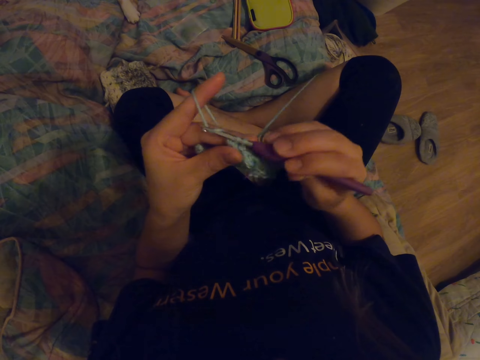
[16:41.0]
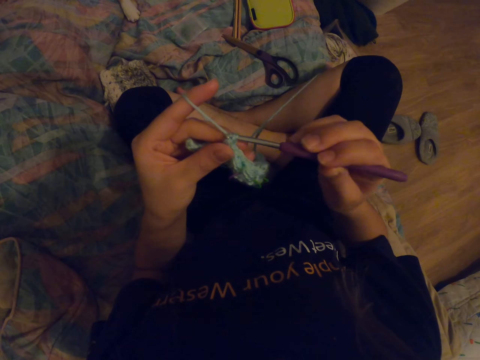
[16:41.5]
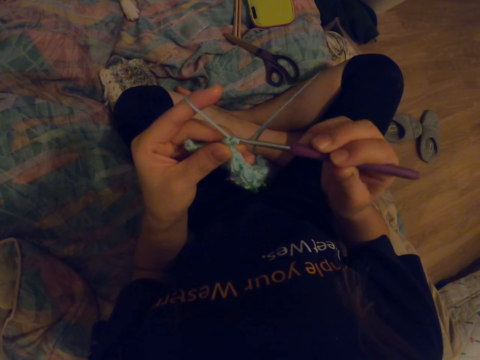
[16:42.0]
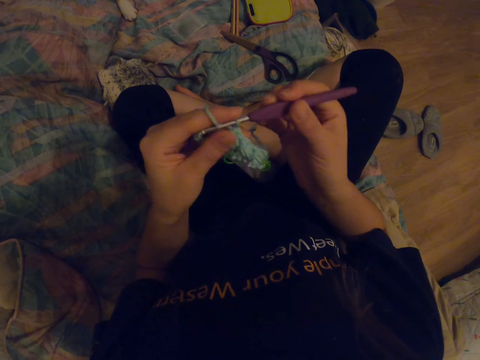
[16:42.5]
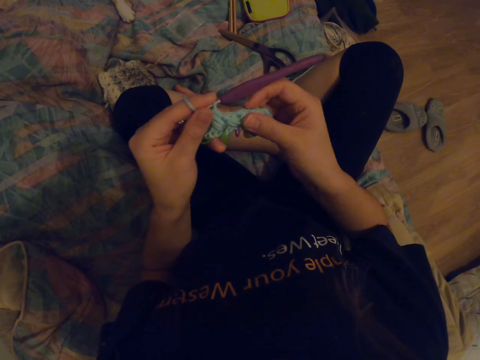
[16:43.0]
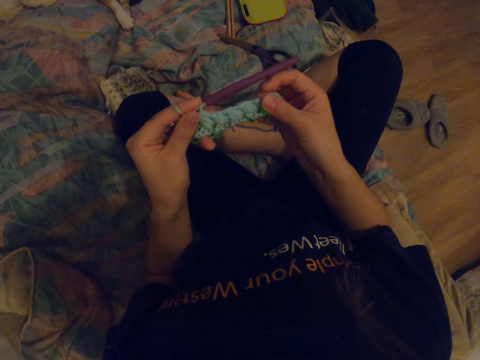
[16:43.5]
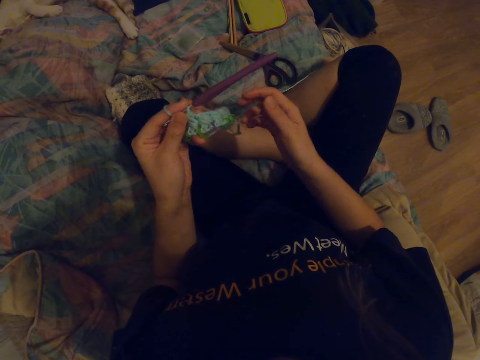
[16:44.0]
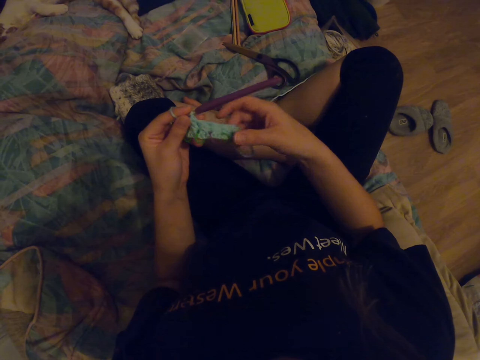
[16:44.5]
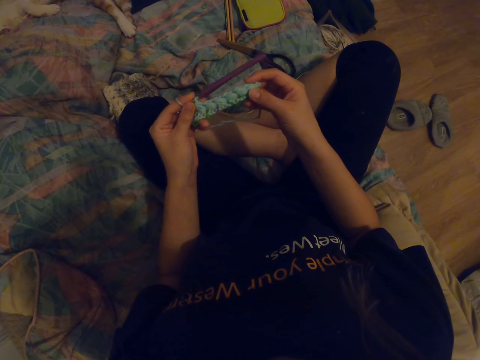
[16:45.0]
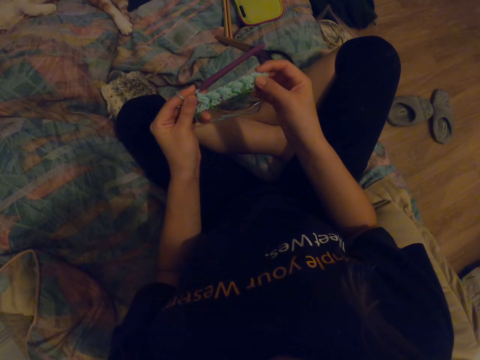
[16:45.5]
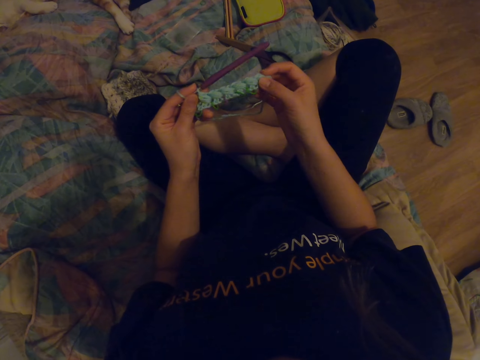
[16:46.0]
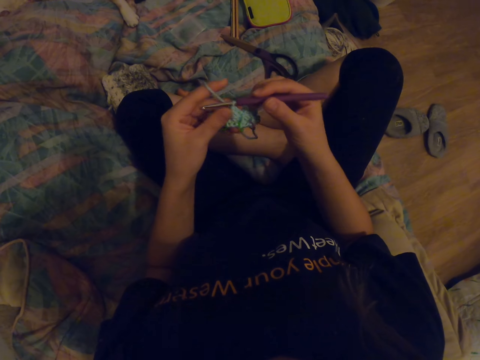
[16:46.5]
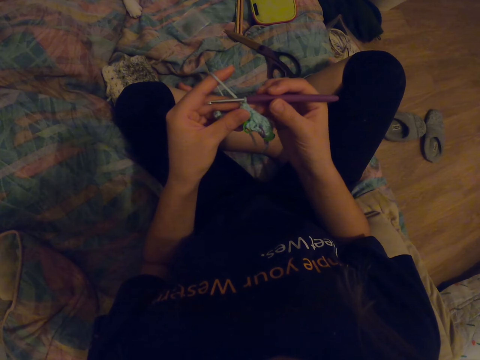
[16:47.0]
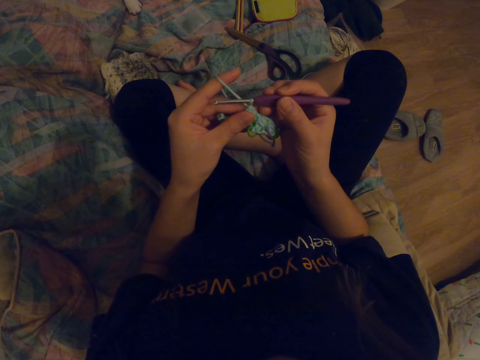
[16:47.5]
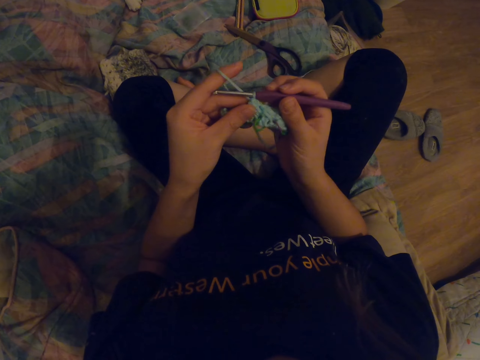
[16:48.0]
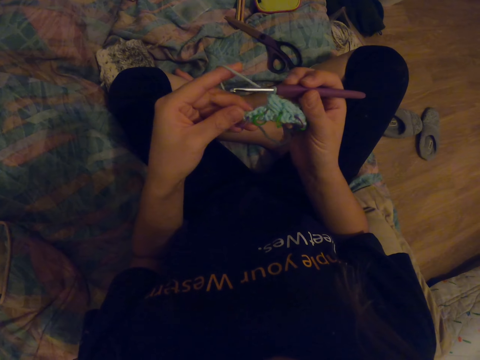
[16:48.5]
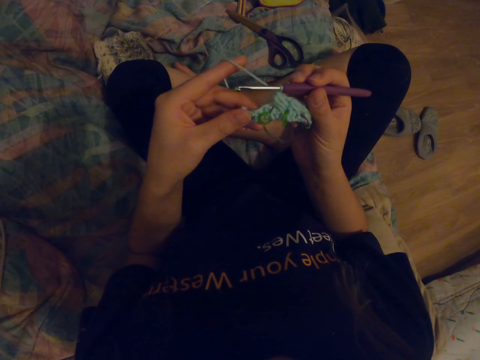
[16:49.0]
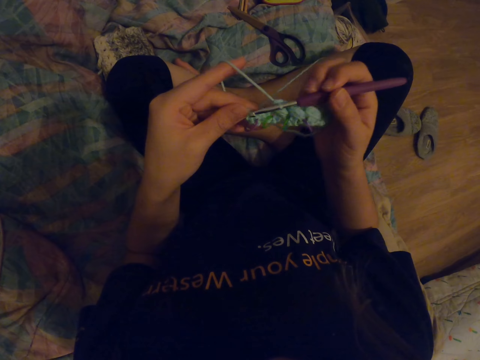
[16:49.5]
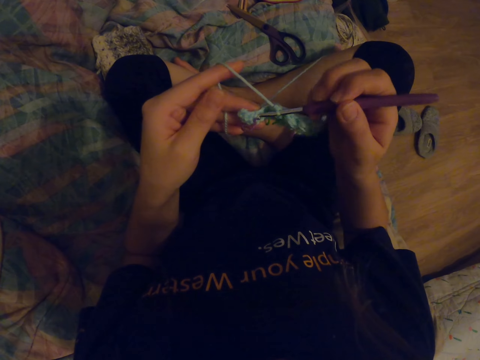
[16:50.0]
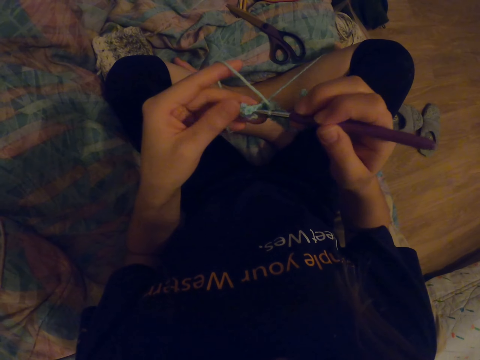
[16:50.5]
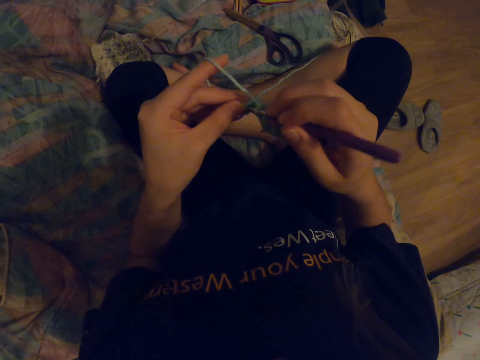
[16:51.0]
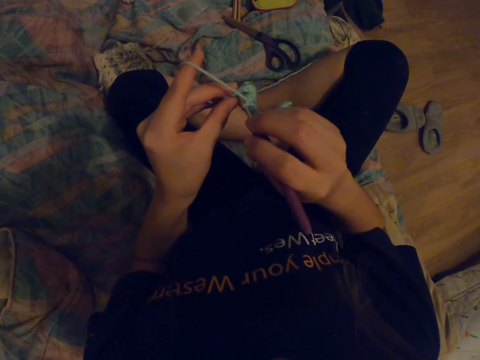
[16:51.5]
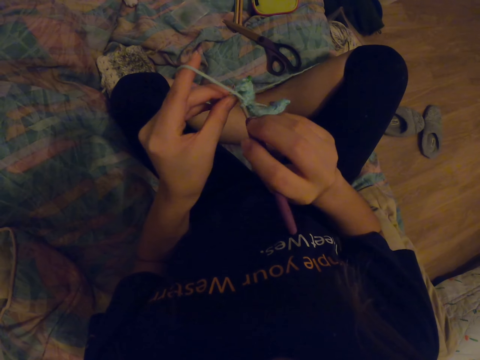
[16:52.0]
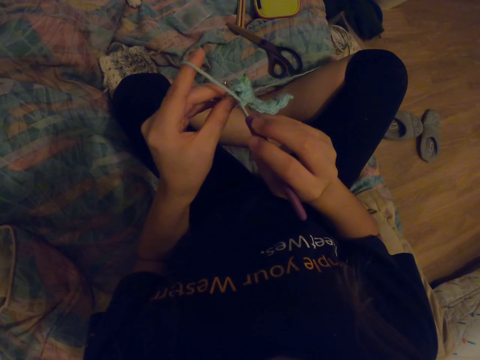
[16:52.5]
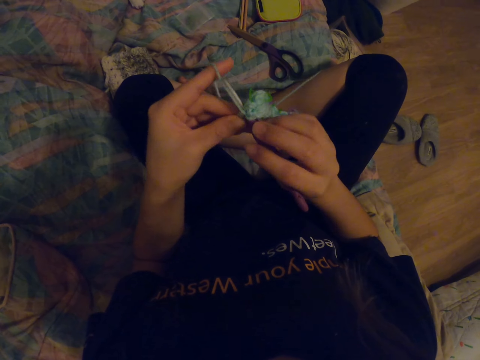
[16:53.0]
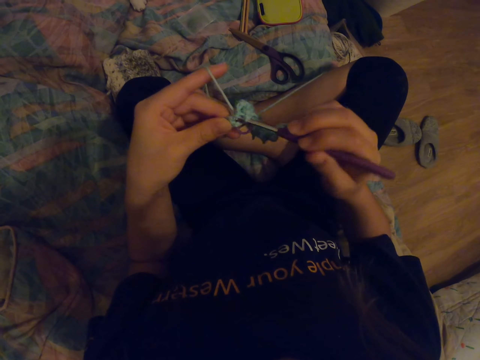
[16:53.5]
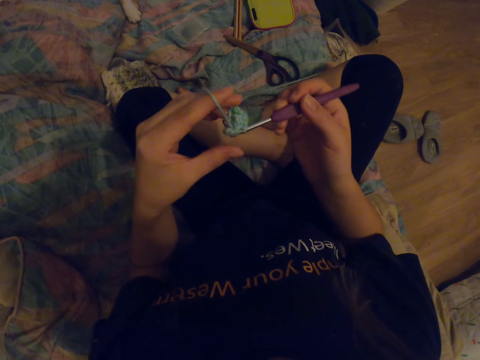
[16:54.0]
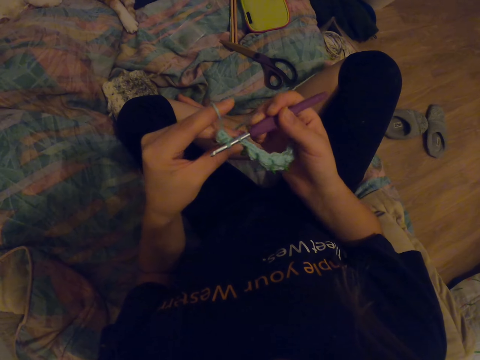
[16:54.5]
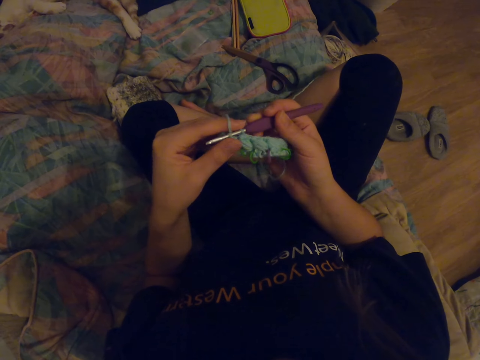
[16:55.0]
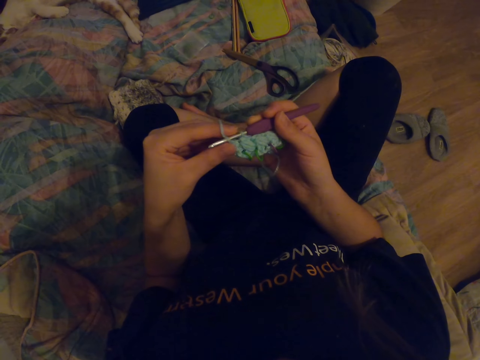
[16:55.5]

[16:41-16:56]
The camera wearer looks at the fabric. They knit the fabric with a crochet hook.

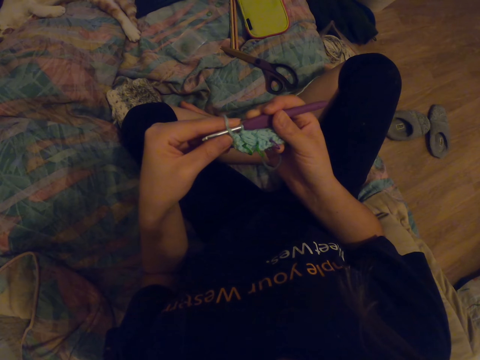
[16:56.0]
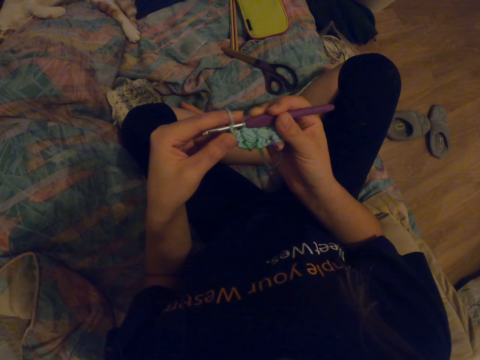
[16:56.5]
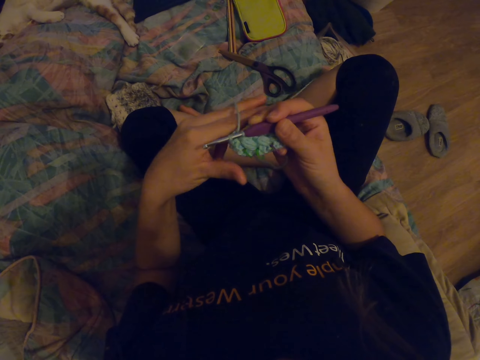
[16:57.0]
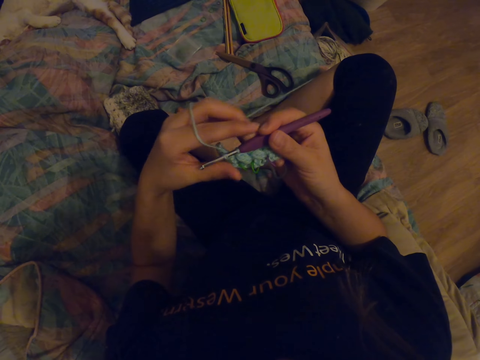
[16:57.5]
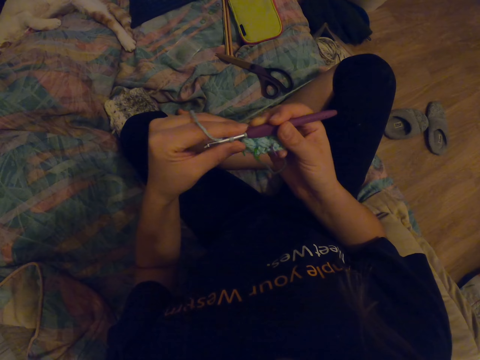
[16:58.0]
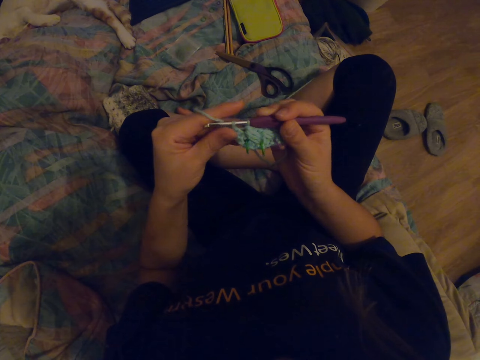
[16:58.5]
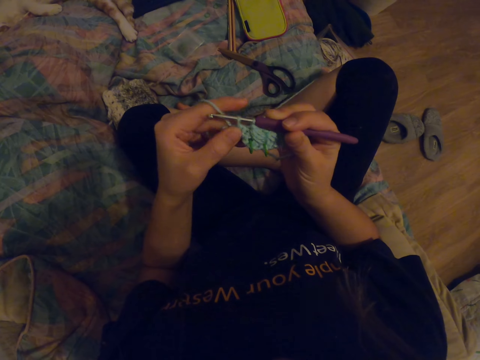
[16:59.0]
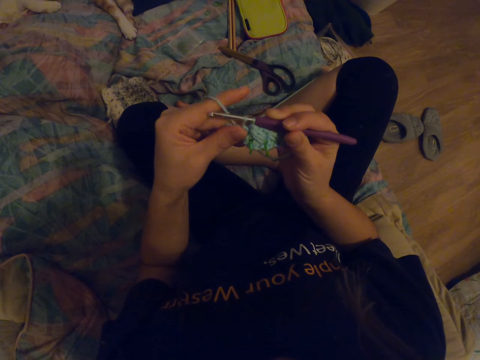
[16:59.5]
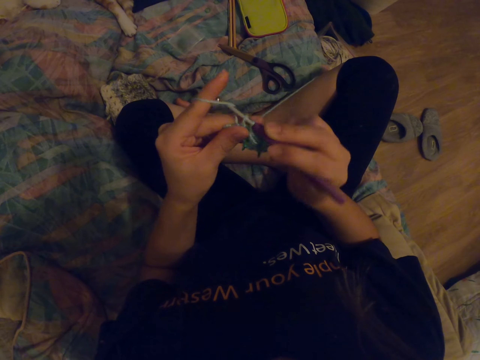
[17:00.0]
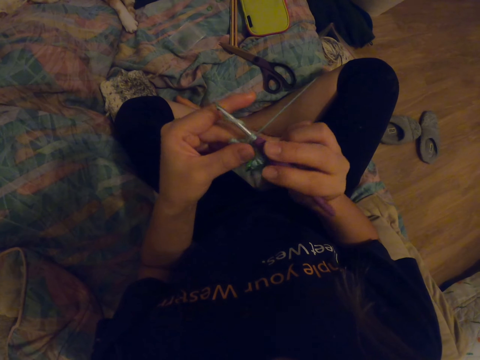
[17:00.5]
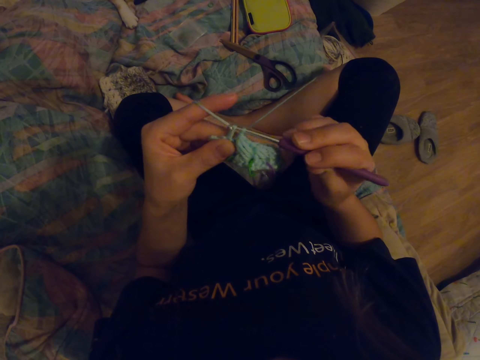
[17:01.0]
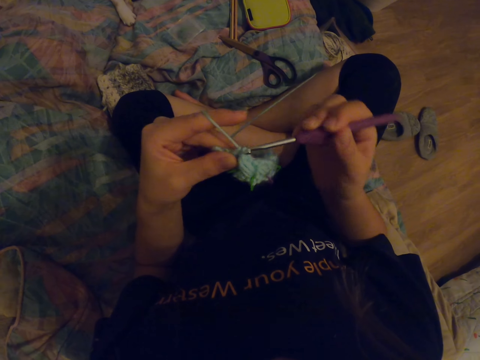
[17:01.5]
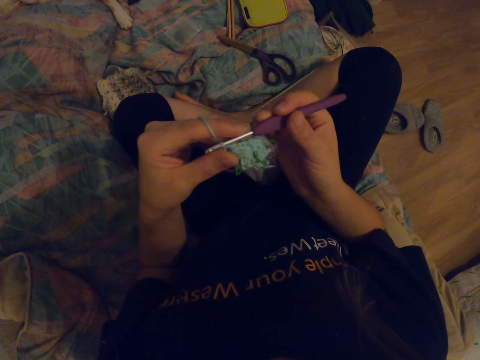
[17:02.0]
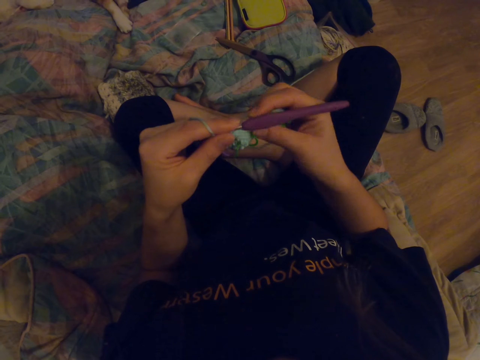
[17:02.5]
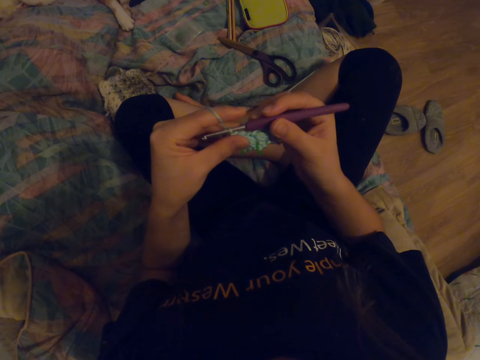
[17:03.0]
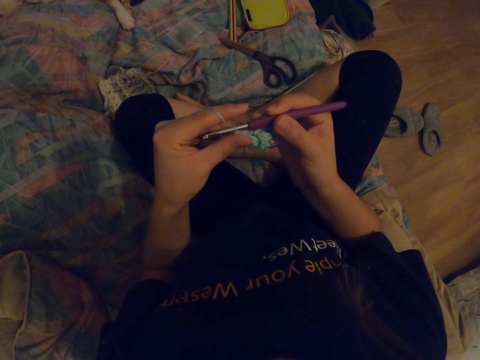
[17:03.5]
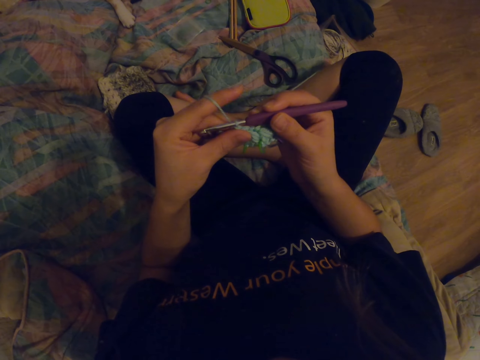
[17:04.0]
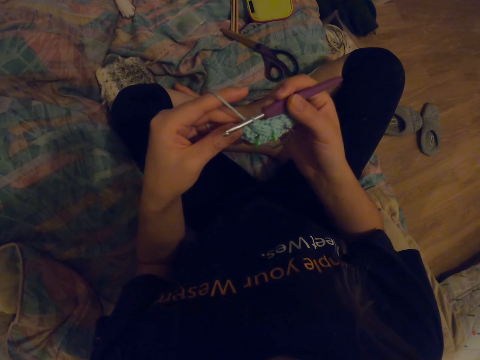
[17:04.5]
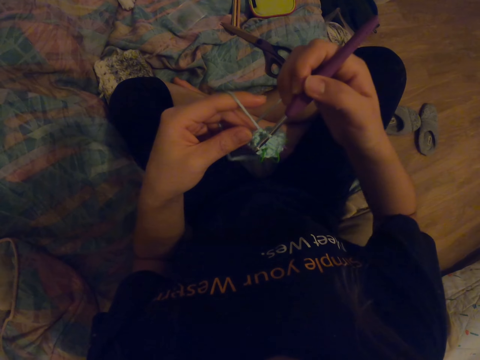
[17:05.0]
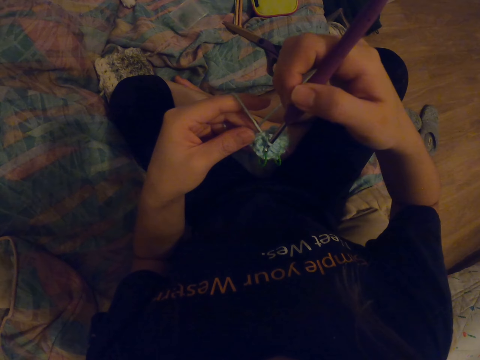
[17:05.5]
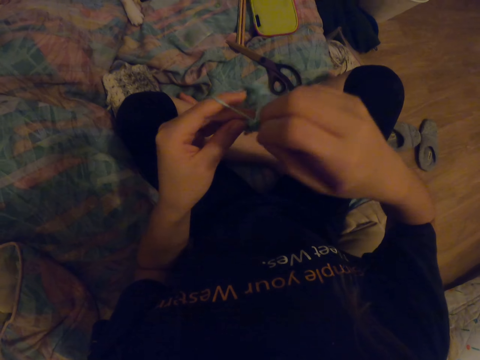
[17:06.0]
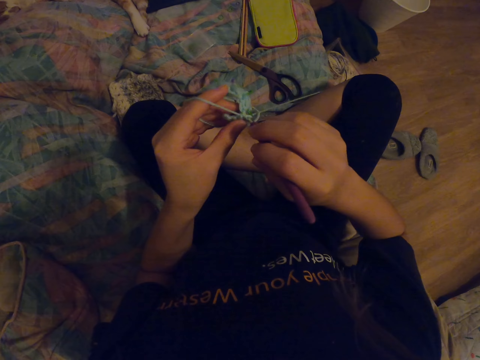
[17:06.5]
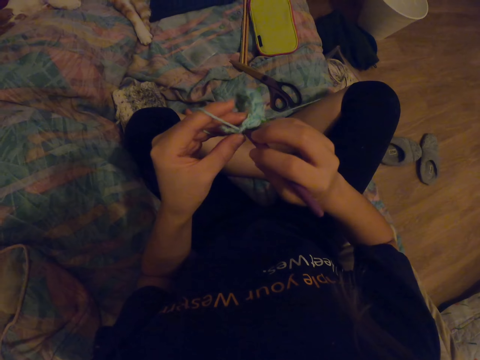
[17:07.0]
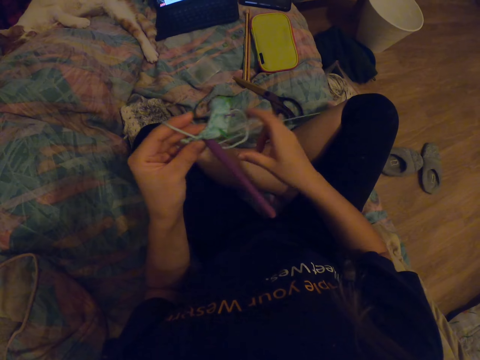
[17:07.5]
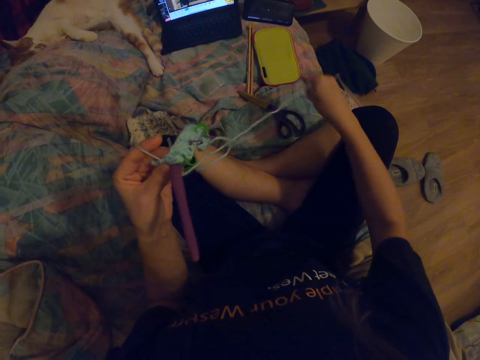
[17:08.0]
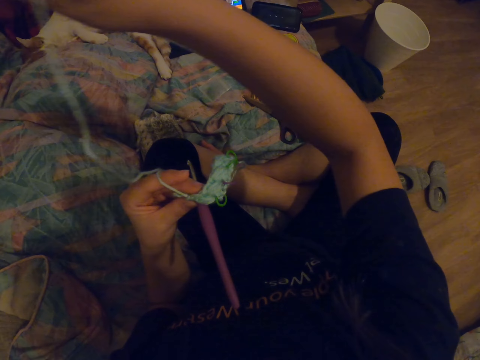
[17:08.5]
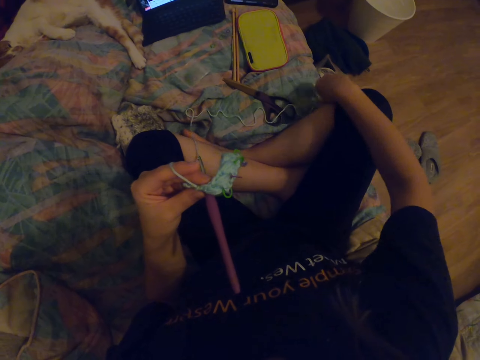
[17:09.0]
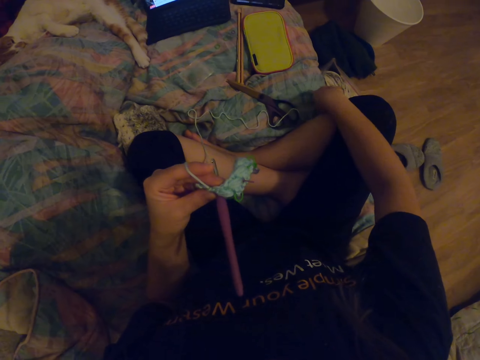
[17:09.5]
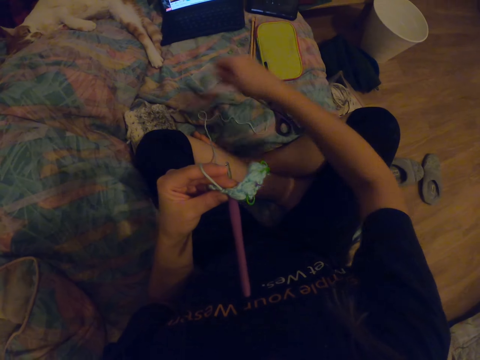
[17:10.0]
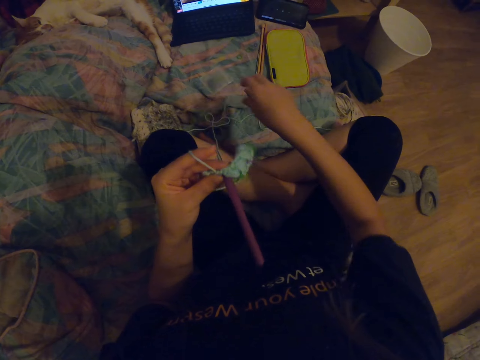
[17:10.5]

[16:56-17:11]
The camera wearer looks at the fabric. They knit the fabric with a crochet hook. They pull the yarn cord.
